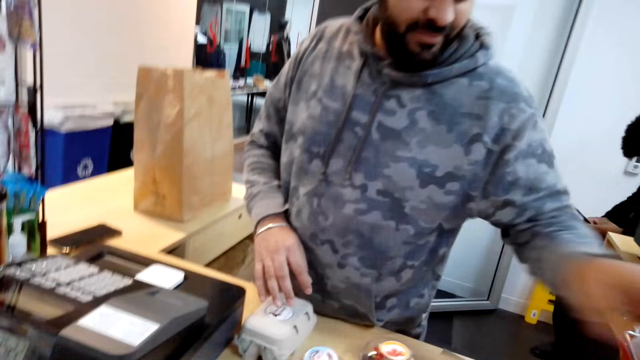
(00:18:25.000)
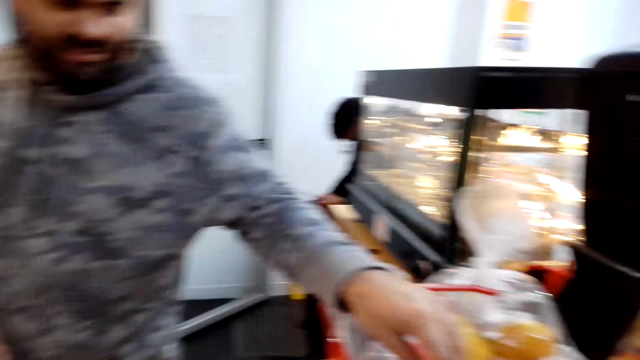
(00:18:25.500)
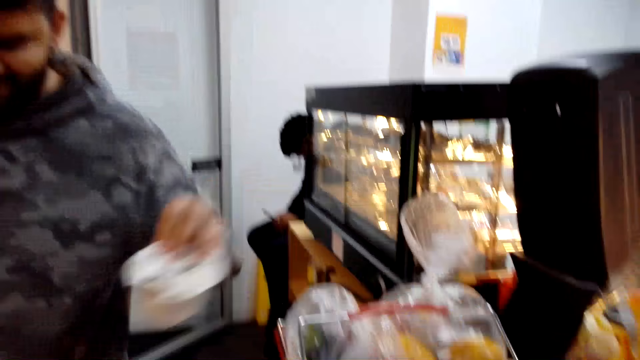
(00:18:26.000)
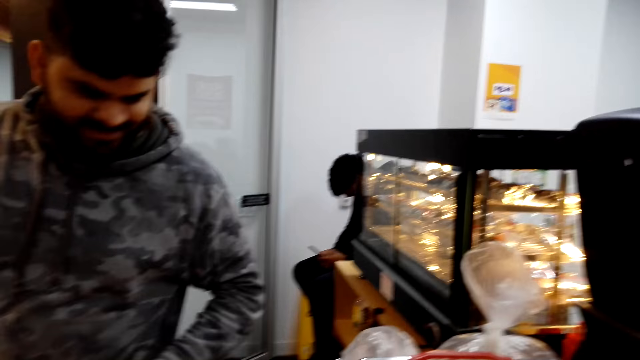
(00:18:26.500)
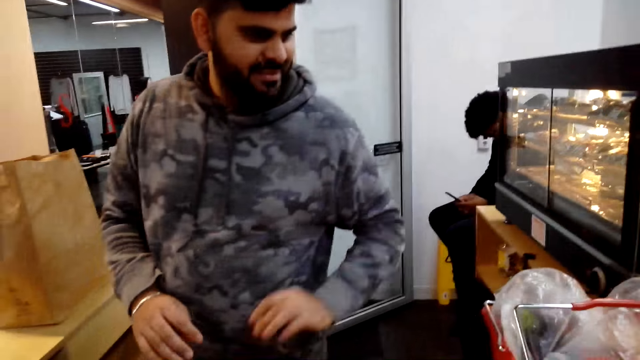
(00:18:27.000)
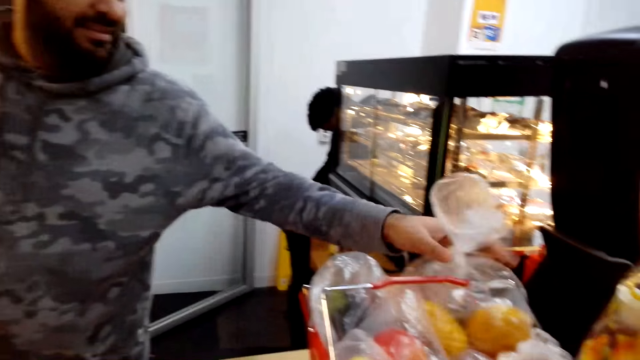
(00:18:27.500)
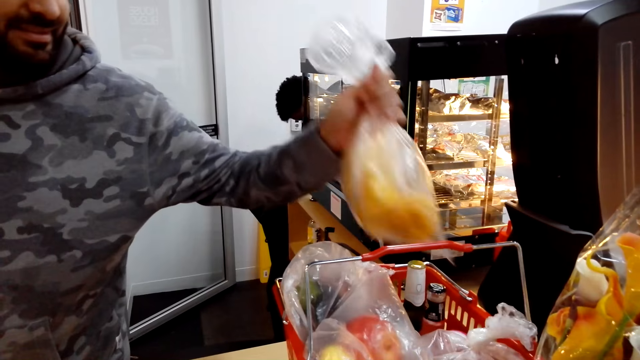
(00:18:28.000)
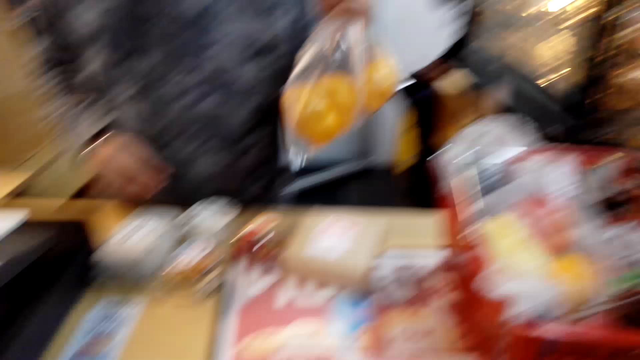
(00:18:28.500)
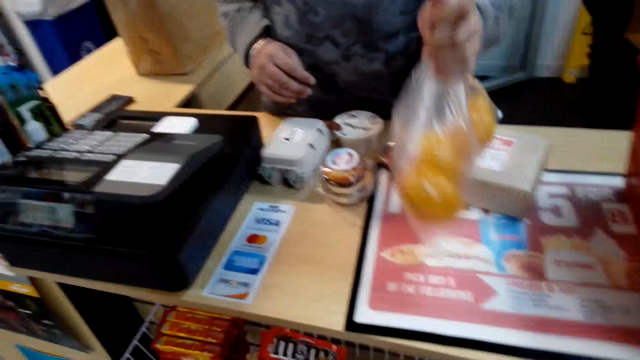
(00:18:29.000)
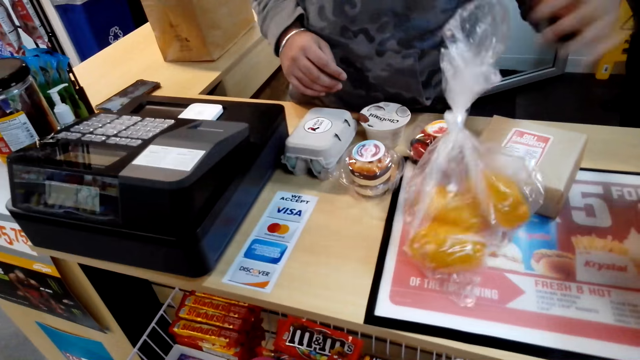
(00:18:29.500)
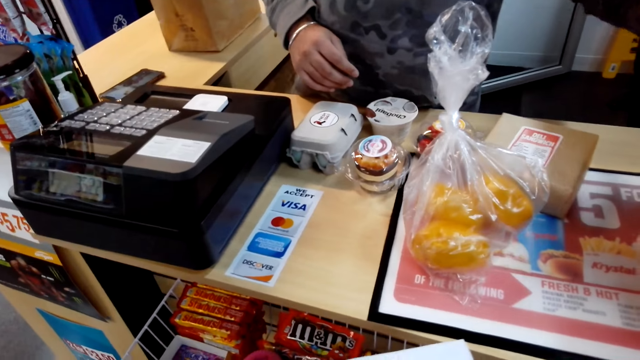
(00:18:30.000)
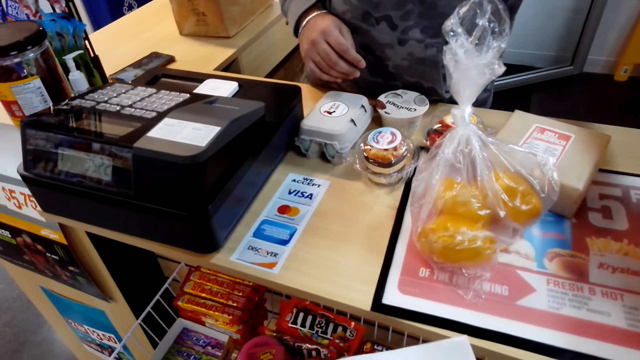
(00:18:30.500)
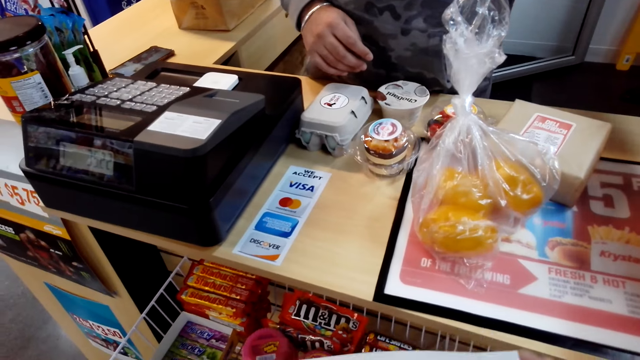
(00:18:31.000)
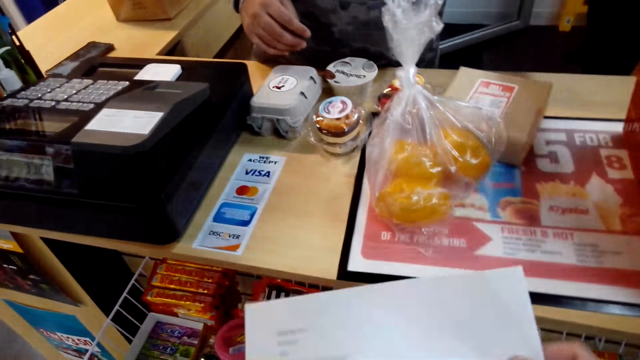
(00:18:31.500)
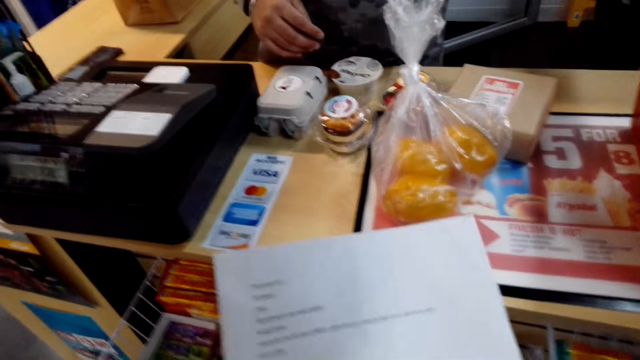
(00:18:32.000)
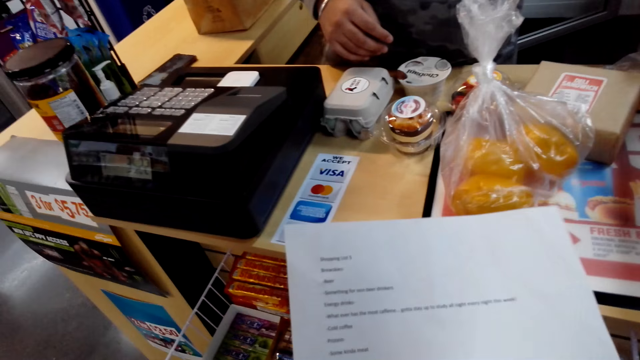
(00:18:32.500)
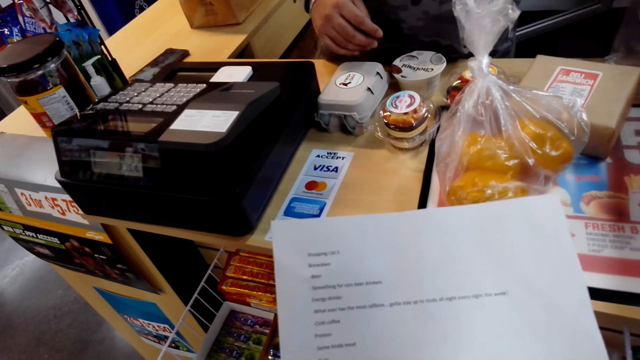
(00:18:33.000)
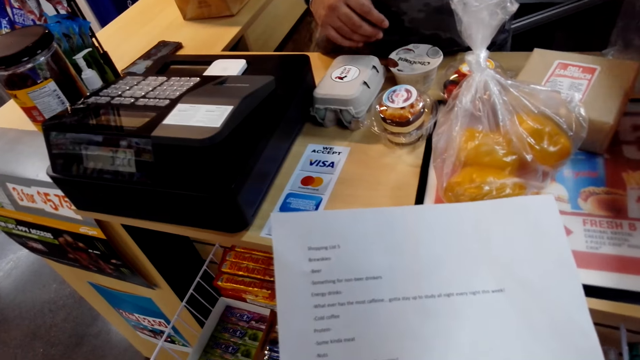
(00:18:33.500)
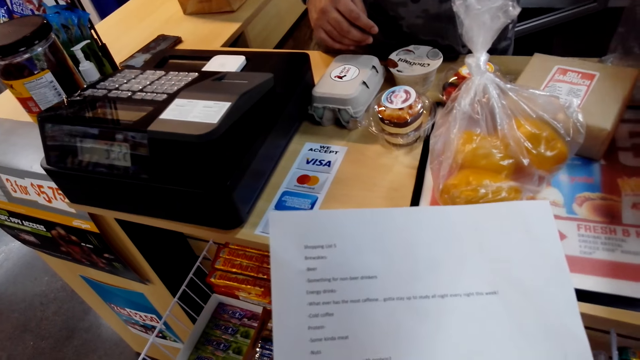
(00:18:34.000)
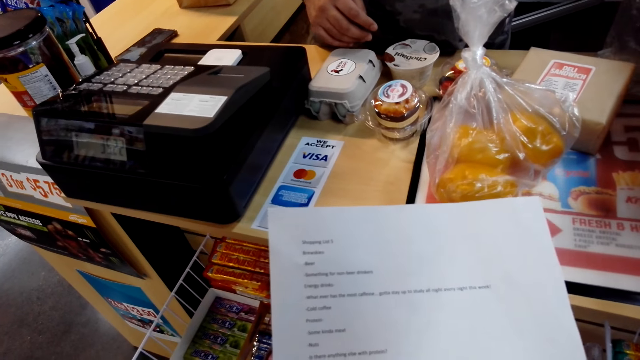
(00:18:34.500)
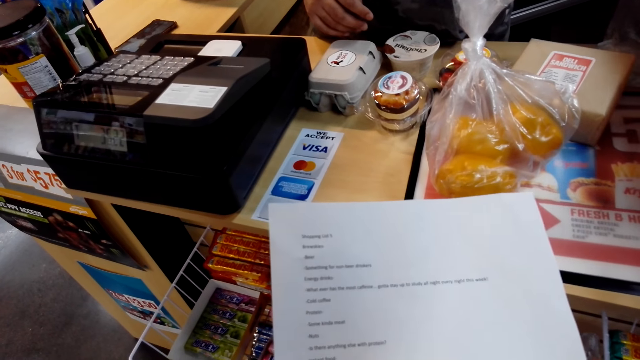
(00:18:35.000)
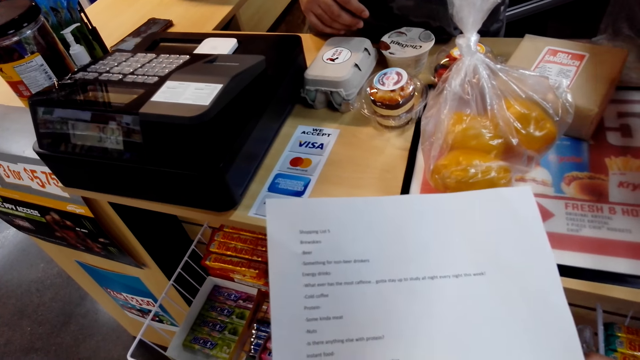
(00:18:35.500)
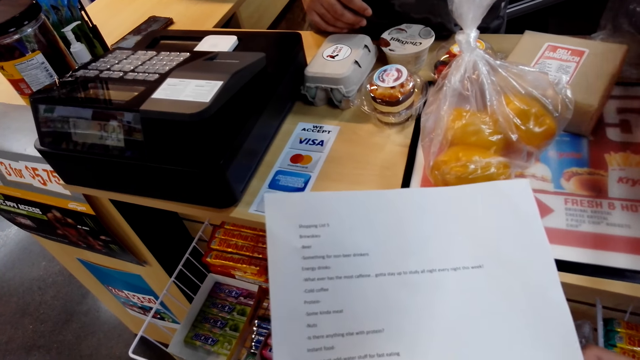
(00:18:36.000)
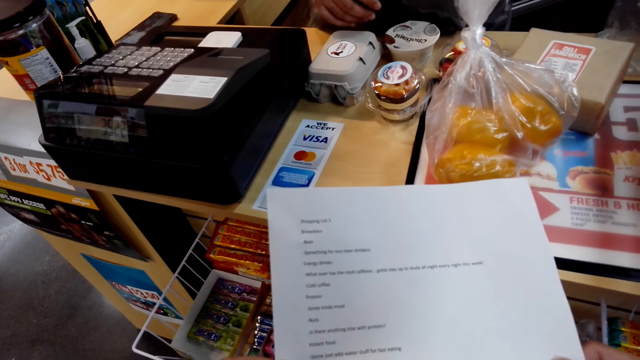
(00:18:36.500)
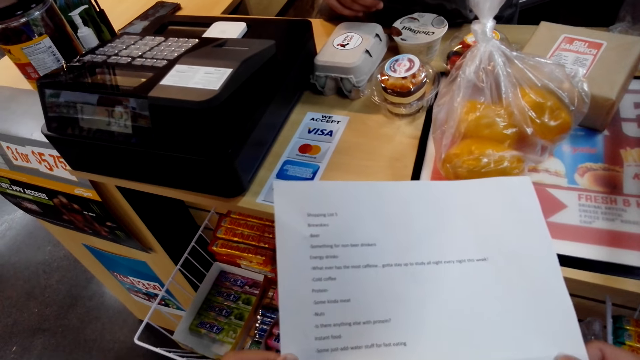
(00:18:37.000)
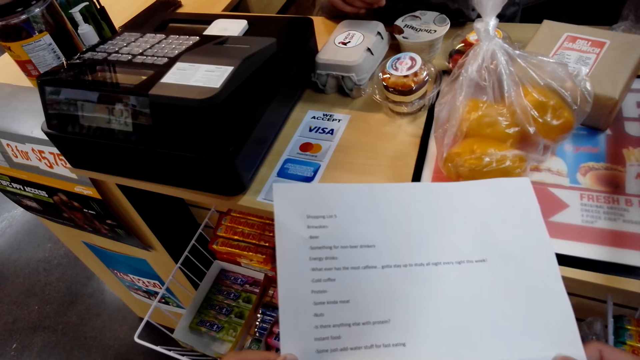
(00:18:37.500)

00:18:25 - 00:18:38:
A person is taking the items. The camera wearer looks at the shopping list.

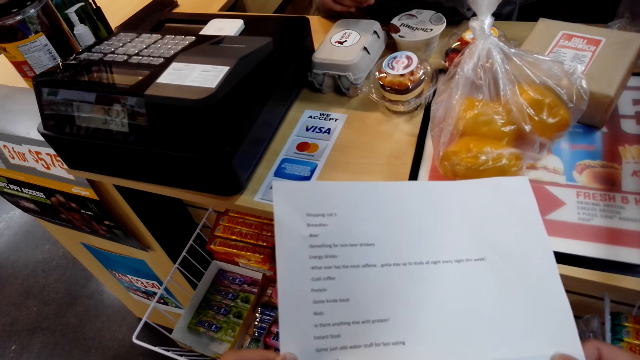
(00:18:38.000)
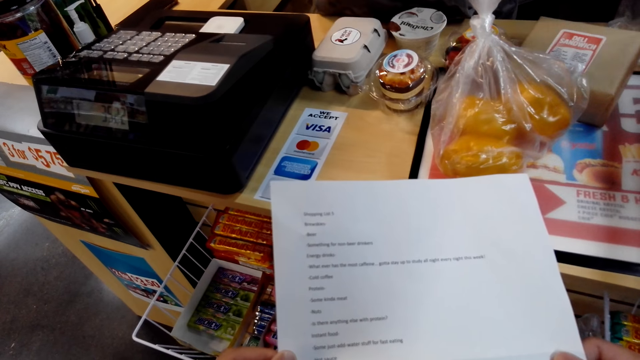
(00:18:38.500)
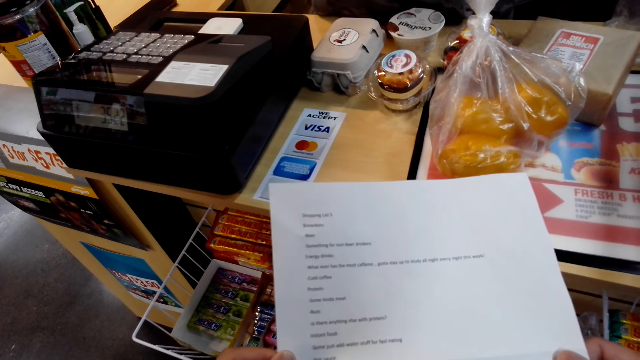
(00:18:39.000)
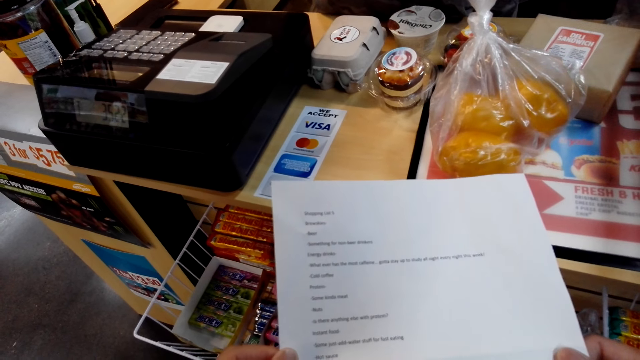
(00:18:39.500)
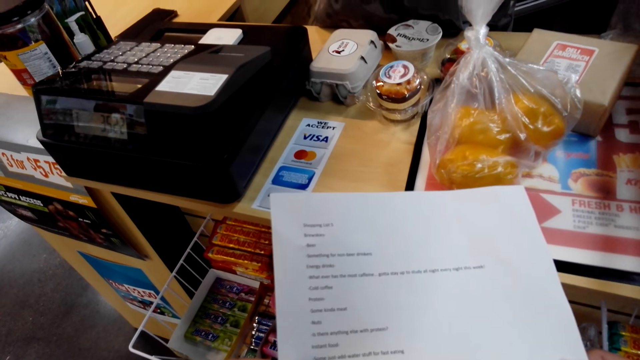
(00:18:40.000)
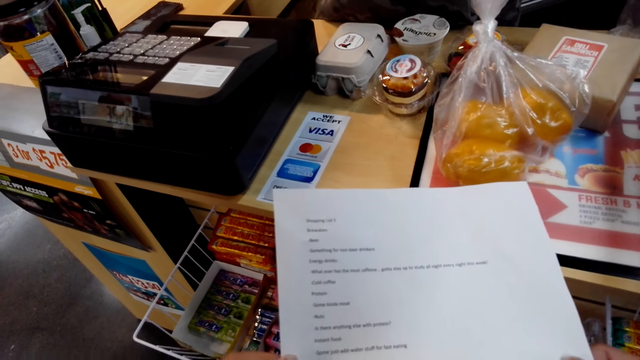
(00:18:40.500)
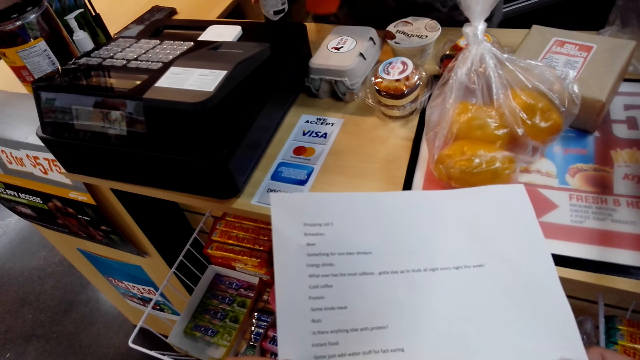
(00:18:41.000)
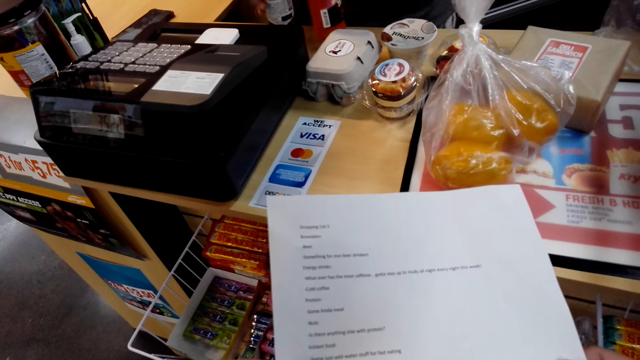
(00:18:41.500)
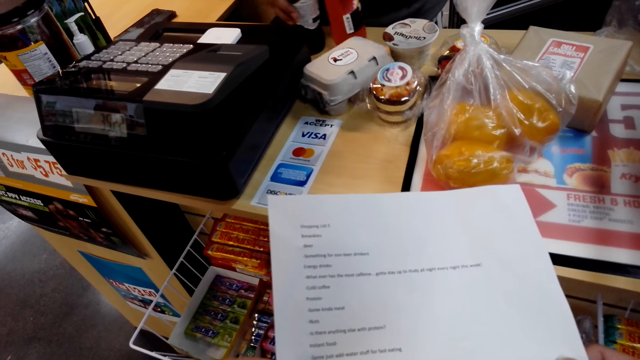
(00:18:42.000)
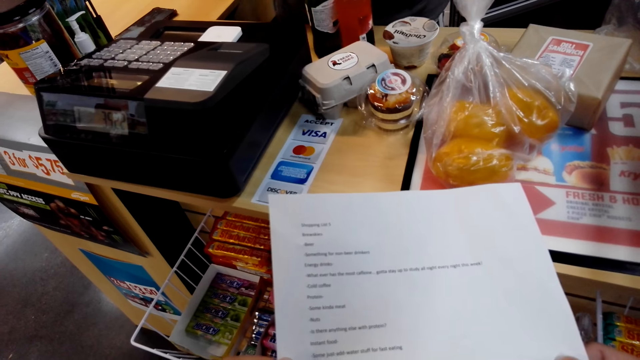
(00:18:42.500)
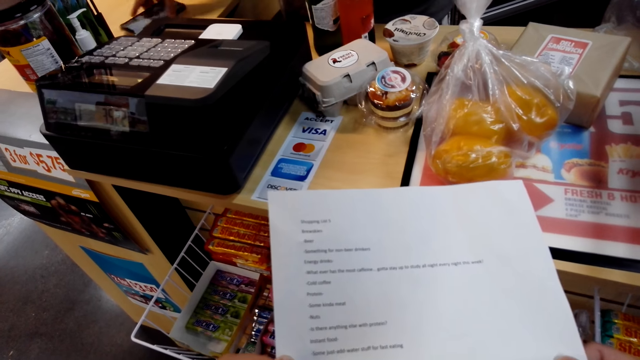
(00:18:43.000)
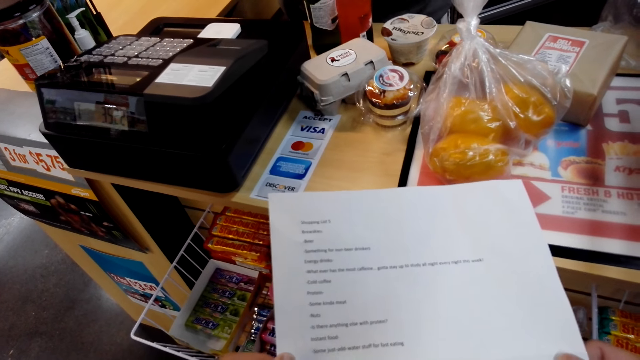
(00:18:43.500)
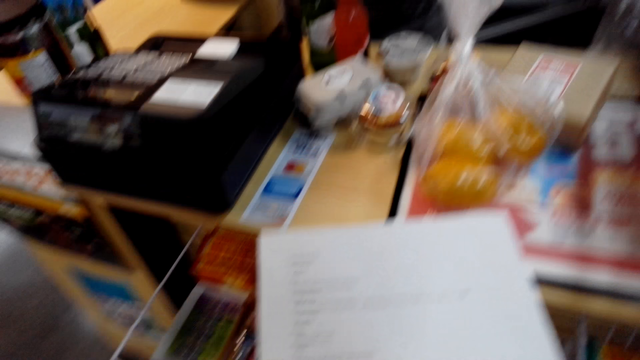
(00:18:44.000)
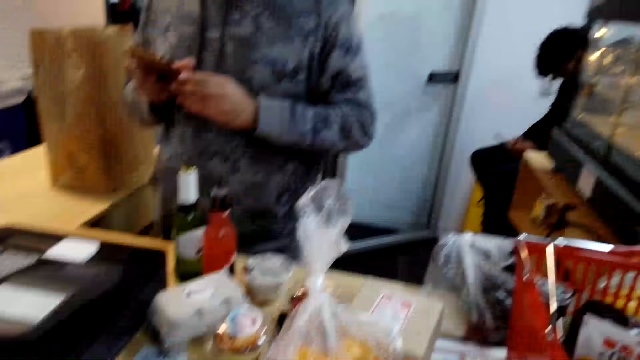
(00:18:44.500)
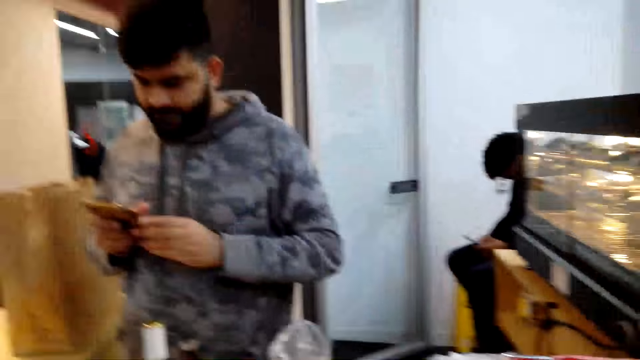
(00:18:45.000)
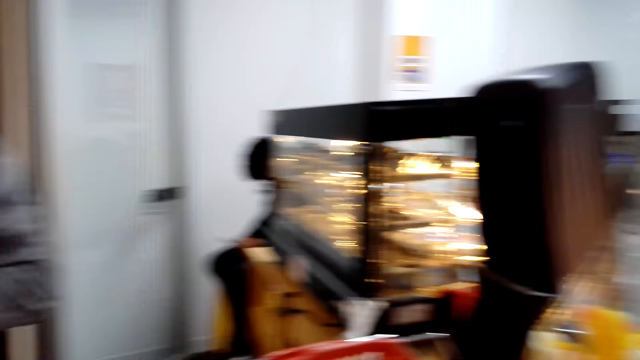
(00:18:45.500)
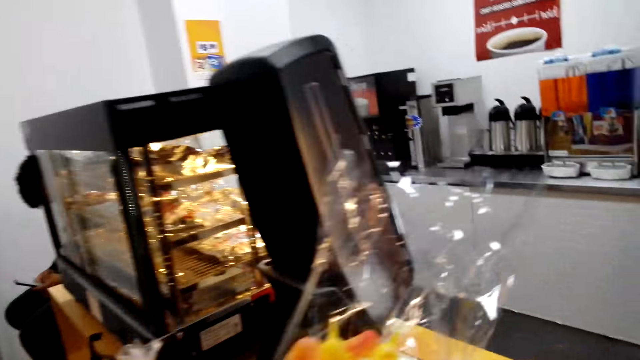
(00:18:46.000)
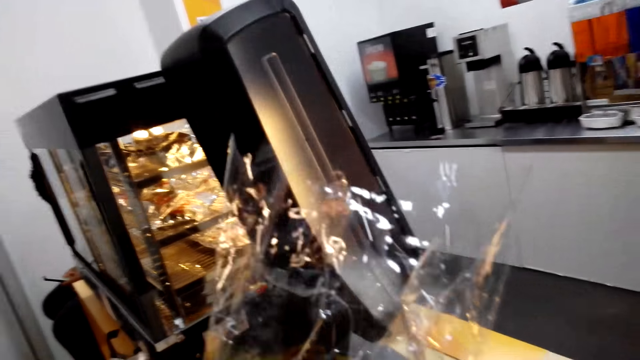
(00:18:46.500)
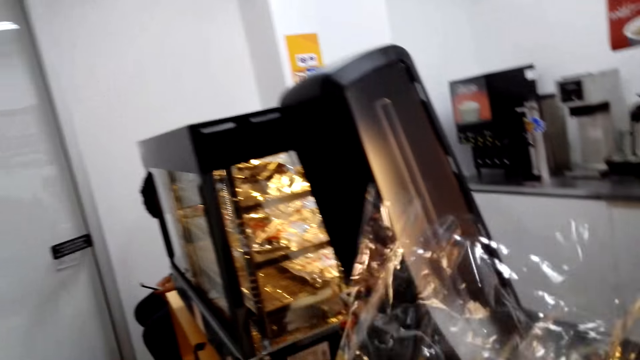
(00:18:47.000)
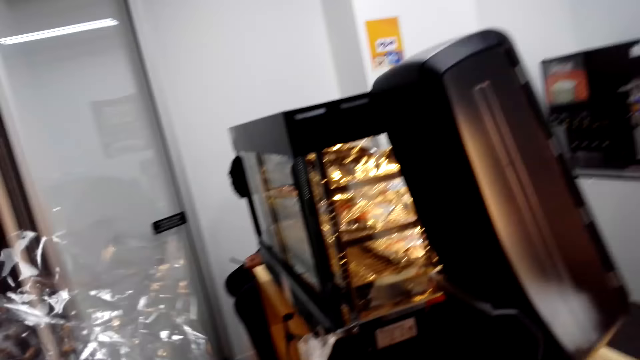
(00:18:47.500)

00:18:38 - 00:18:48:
A person is looking on his phone.
